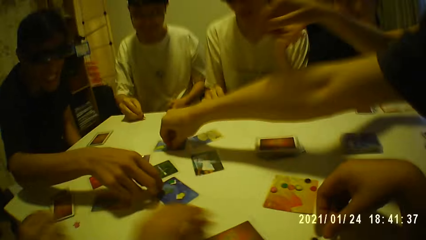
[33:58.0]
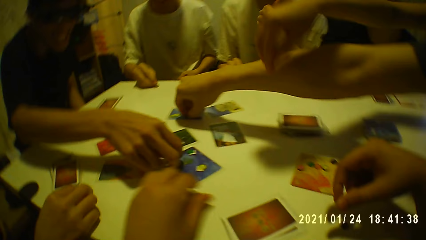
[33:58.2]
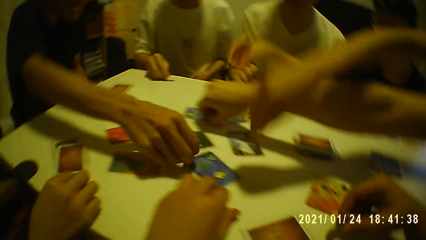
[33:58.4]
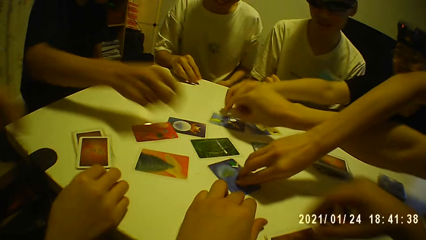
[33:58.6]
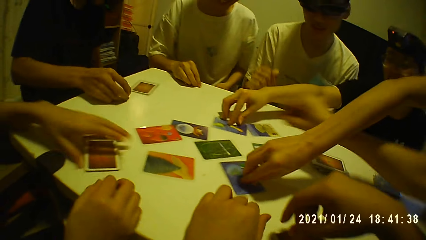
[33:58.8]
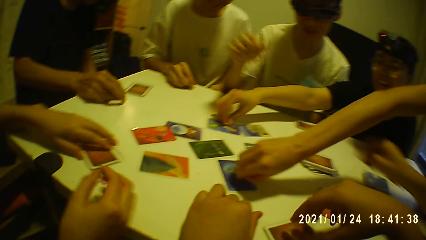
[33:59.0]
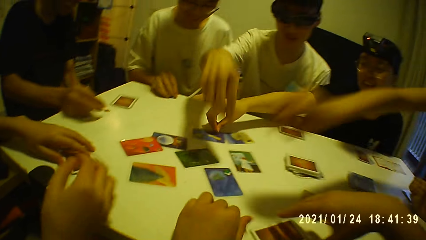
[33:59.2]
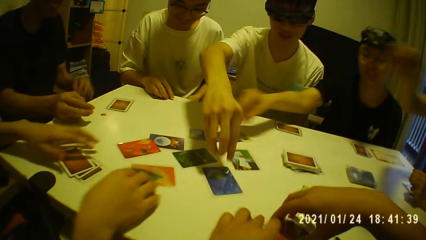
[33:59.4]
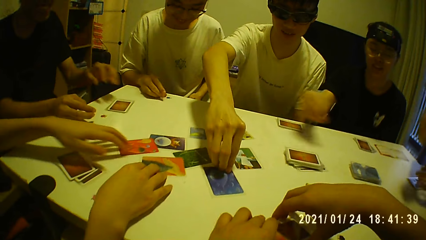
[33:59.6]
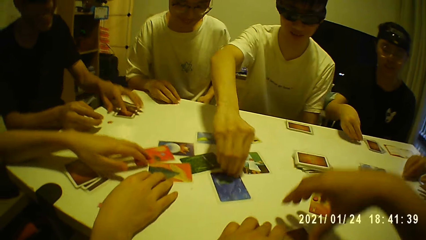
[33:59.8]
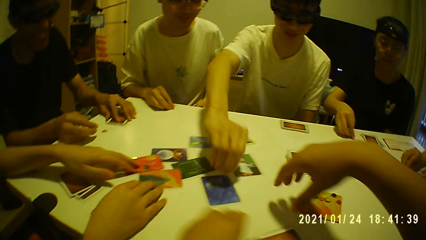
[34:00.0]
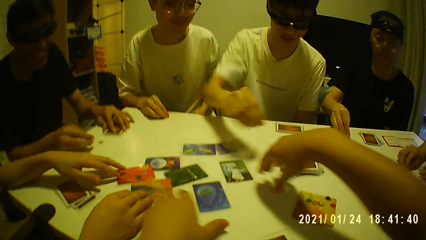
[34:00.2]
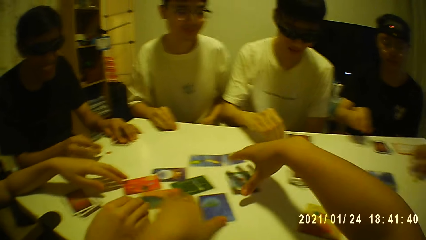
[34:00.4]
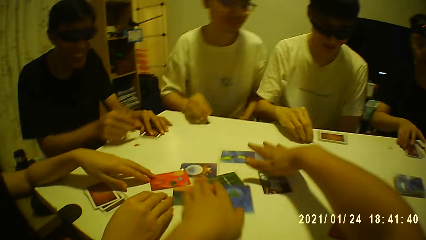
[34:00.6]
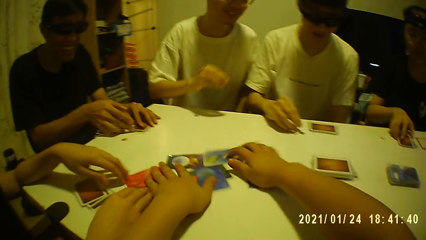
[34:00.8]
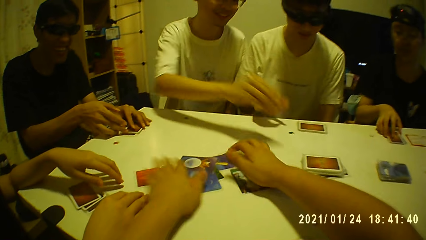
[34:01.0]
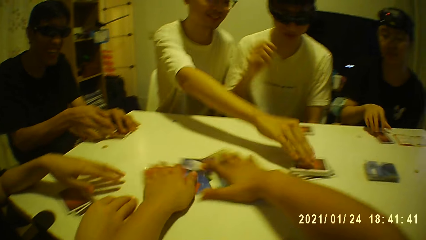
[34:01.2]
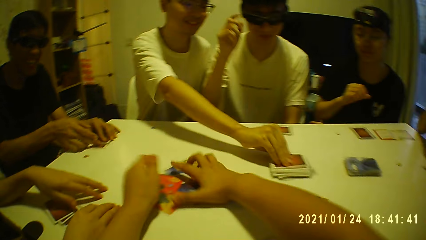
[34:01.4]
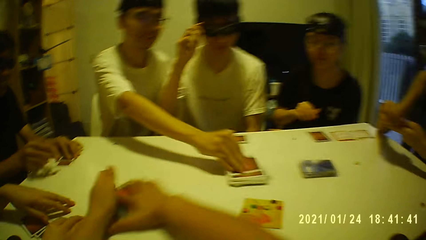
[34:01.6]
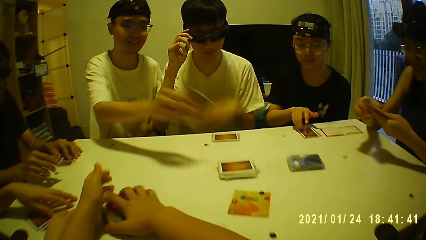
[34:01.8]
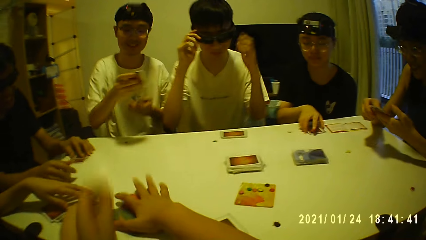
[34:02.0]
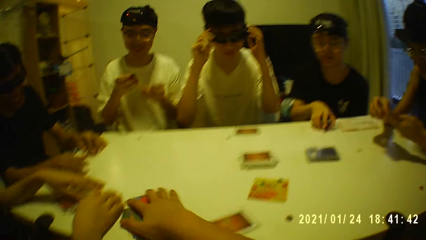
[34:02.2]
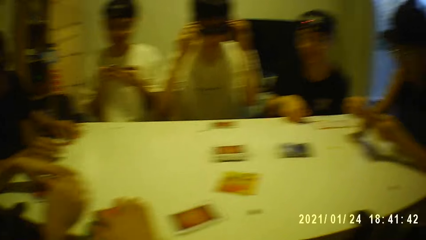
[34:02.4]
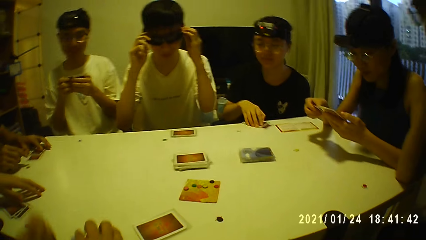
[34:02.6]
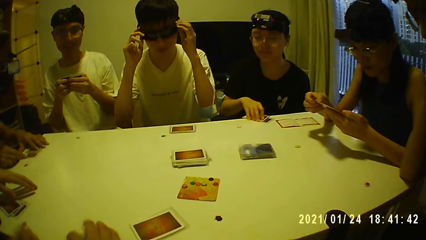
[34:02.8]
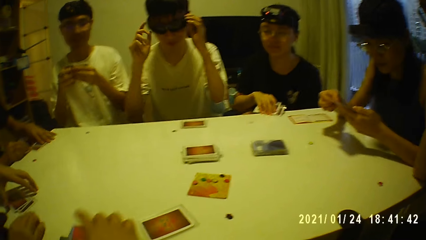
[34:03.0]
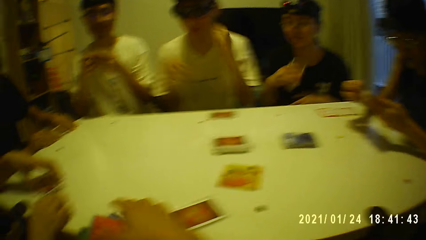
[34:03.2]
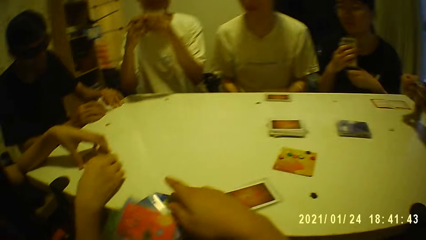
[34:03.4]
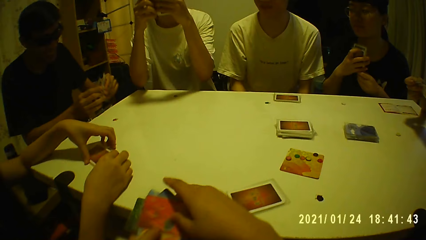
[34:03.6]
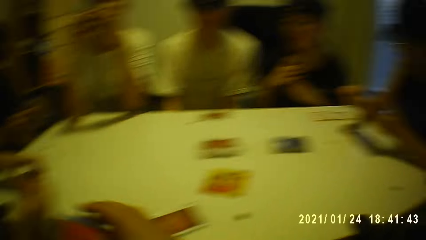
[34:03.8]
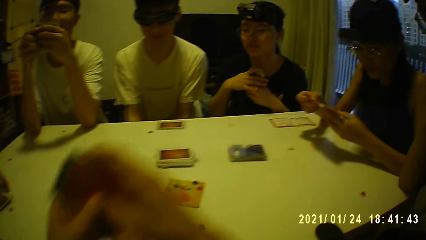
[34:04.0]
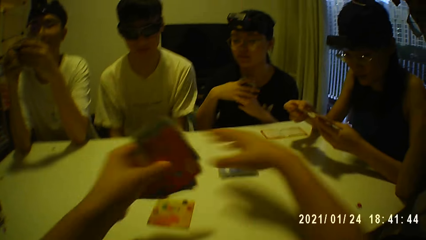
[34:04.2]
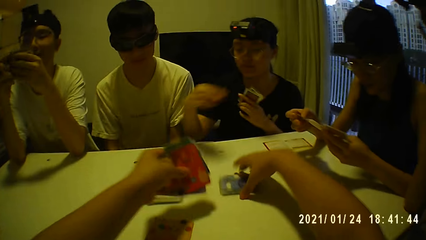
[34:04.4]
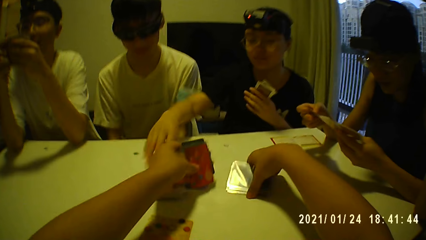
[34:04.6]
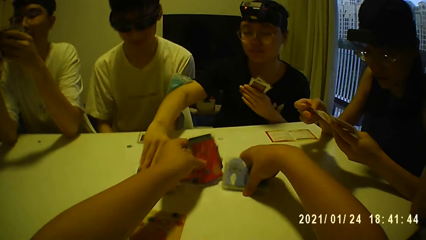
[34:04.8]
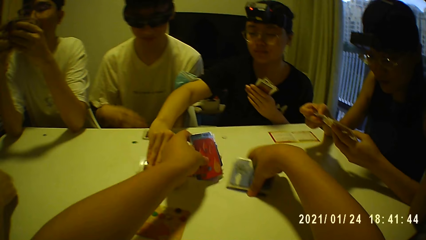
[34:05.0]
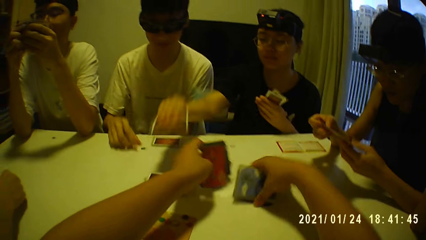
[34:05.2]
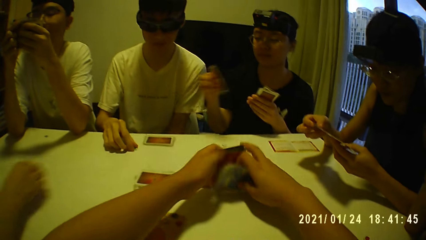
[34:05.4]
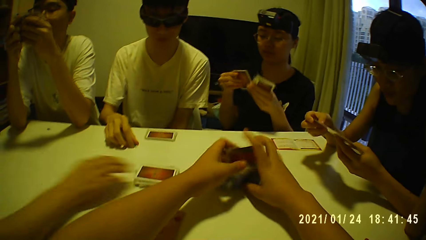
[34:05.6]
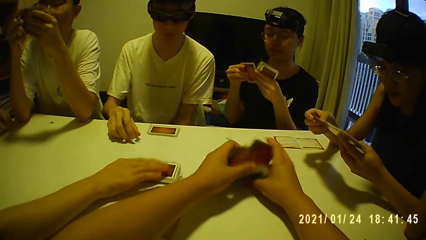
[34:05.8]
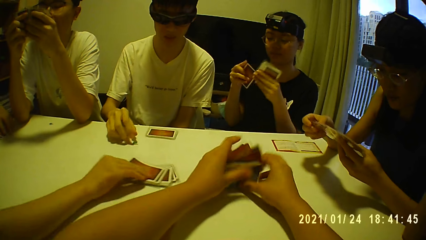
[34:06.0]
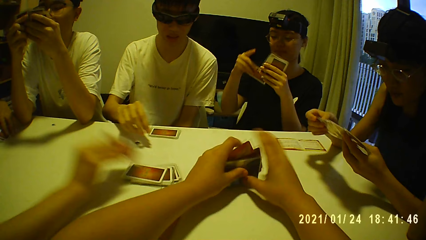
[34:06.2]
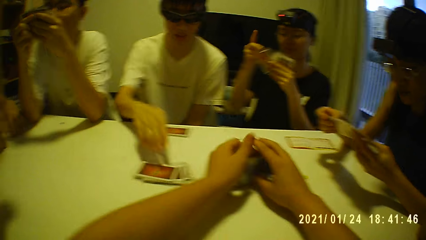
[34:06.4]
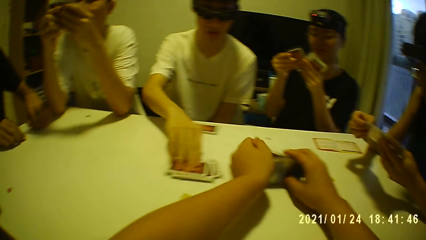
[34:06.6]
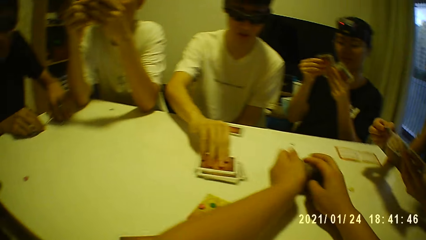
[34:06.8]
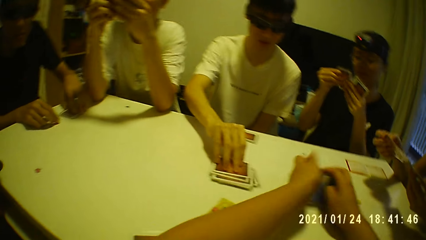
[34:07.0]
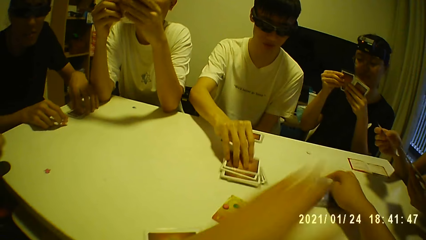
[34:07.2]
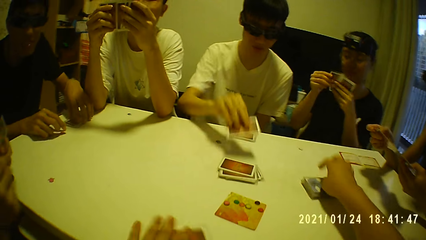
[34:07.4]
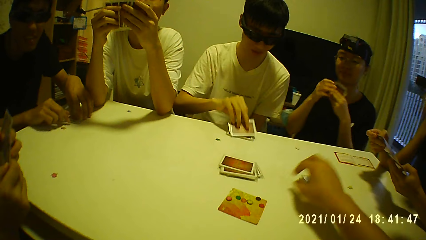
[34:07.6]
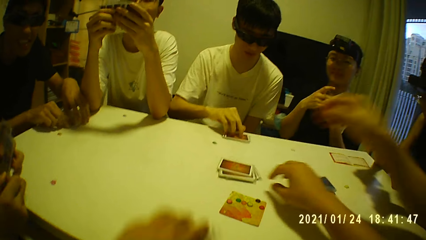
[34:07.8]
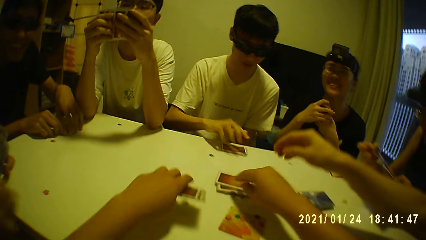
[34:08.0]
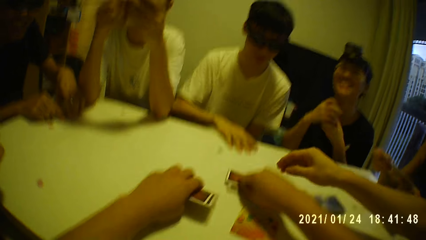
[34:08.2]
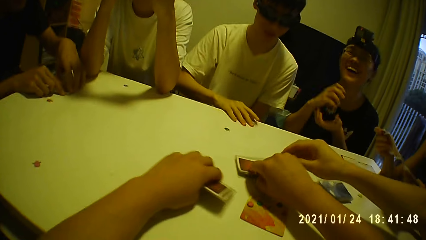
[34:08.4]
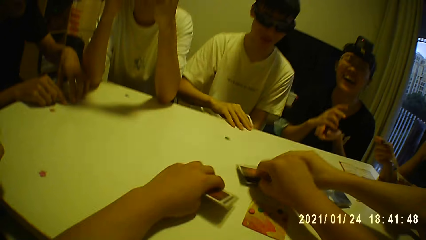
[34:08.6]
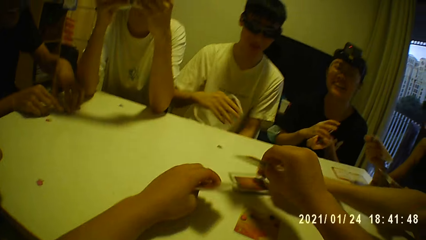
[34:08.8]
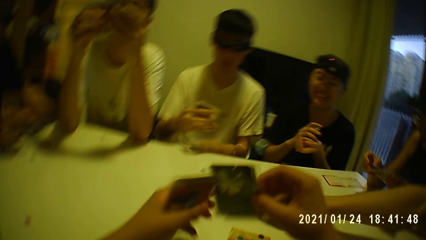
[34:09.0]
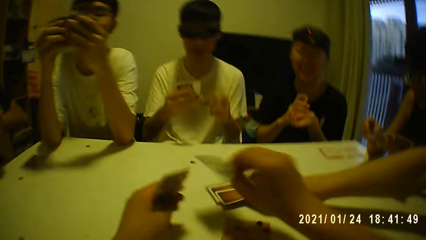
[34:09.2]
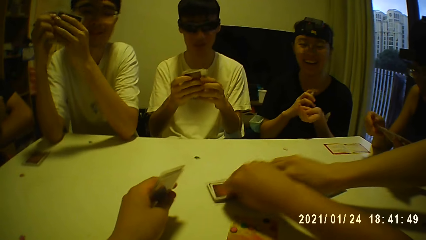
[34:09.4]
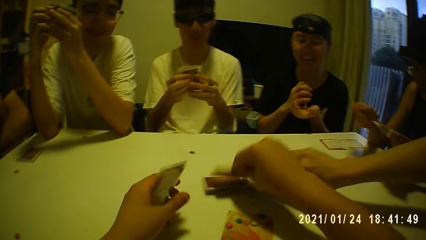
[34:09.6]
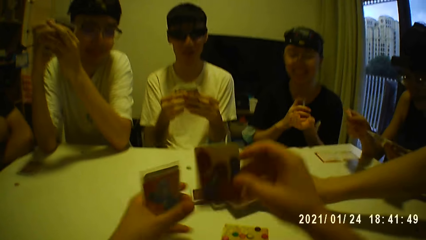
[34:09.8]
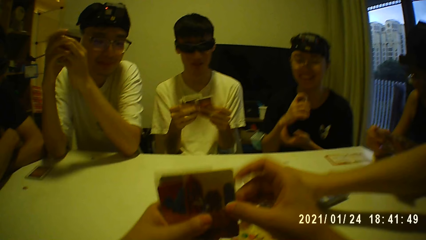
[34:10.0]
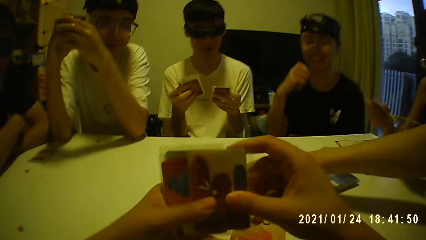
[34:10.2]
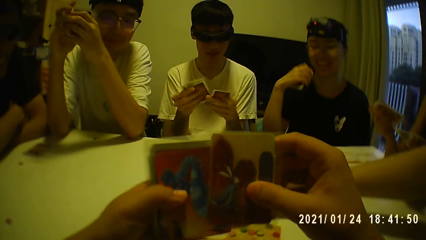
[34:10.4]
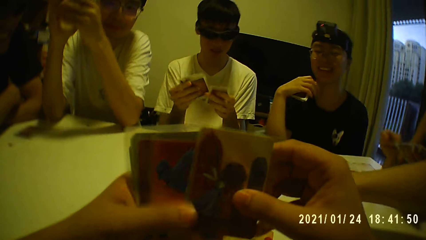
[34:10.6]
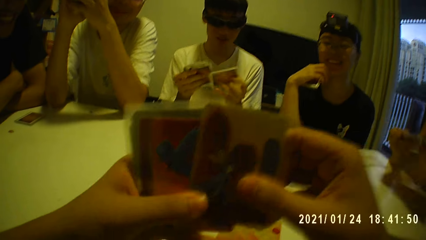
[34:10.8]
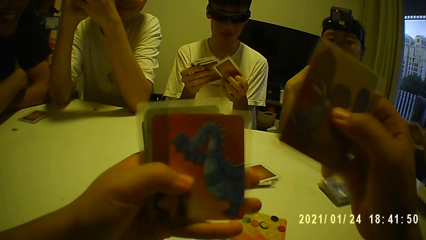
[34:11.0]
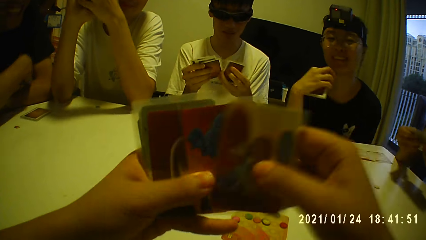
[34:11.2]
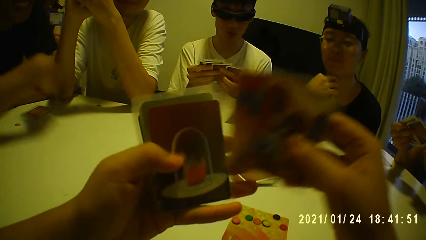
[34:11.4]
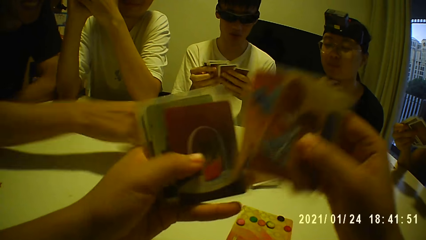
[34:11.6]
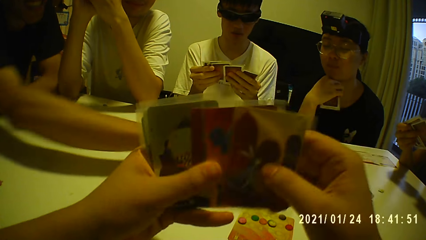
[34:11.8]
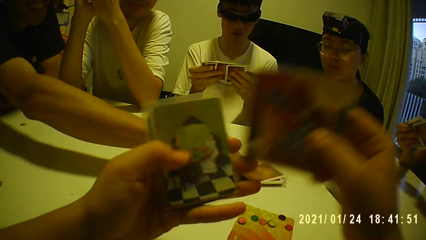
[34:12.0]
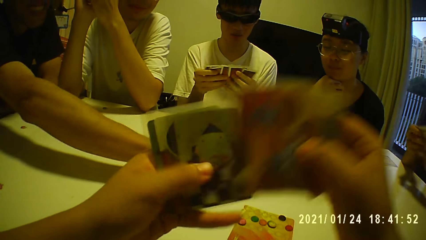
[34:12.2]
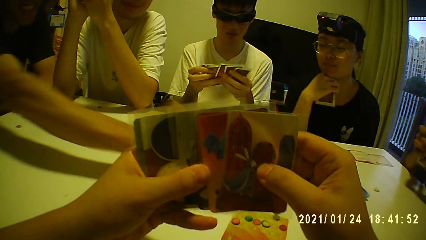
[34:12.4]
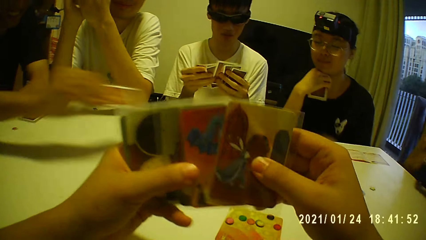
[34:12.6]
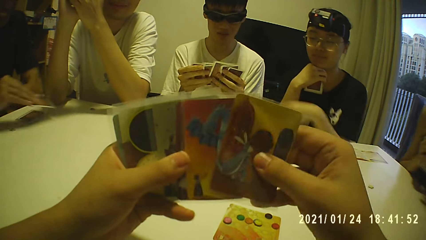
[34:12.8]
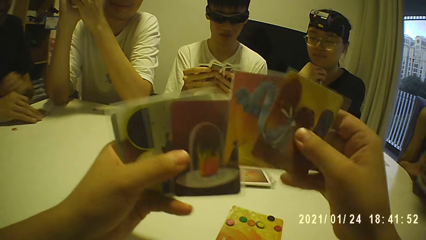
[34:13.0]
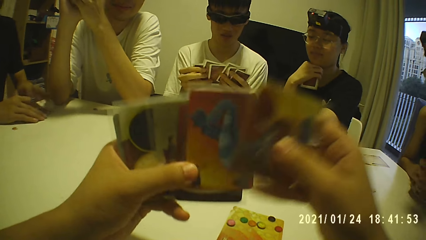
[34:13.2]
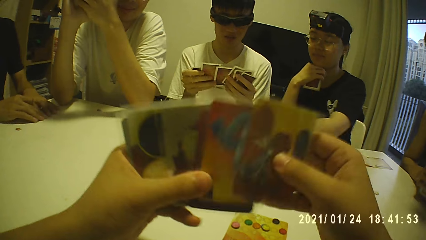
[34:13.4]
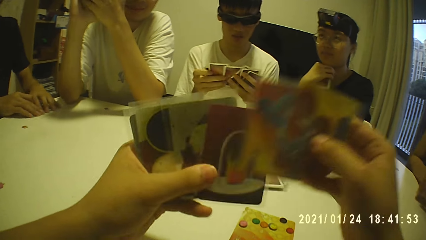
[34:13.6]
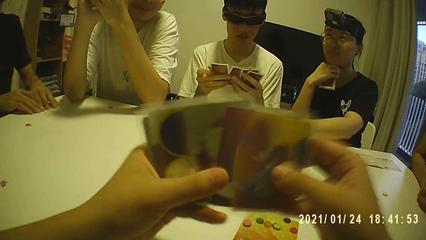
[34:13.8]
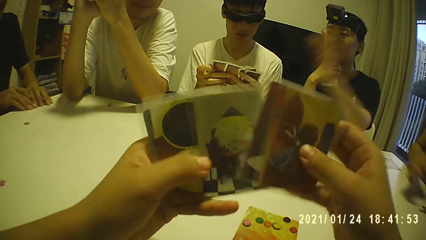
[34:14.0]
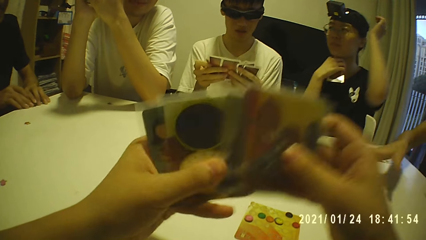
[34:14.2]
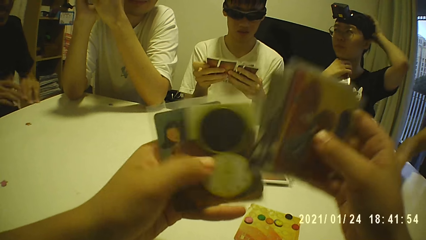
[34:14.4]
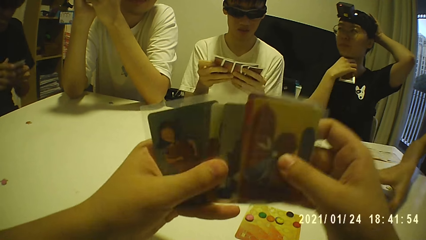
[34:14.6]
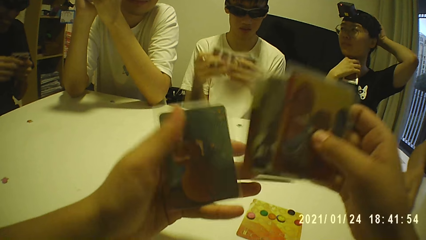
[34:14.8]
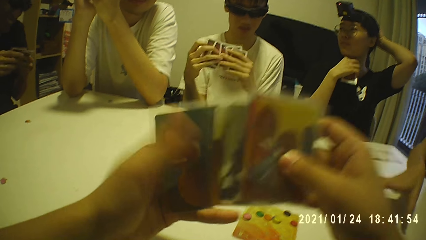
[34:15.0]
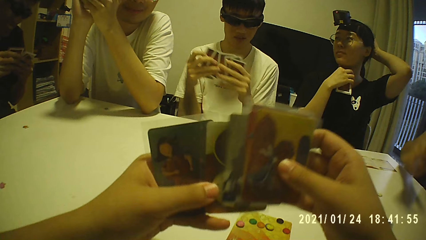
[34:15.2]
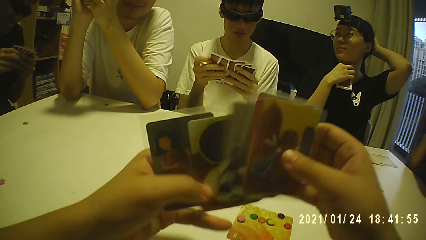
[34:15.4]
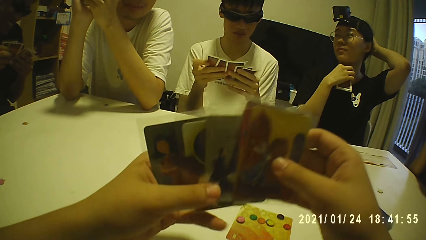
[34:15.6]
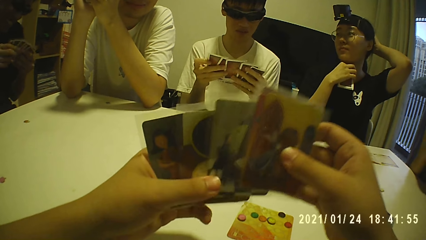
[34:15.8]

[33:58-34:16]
The camera wearer places the game tile in his left hand on the table. A man picks a game tile from the game card on the table with his right hand. The camera wearer picks something. Another man picks a game tile from the game card on the table with his right hand. A woman picks a game tile from the game card on the table with her right hand. The second man places the game tile in his right hand on the table. A third man moves game cards on the table with both hands. The second man places his left hand on a card on the table. Another woman places the game tile in her right hand on the table. The camera wearer moves the game cards on the table with both hands. The second woman places her right hand on a game card on the table. A fourth man raises his right hand to the glasses on his face. The second woman removes her right hand from the game card on the table. A fifth man picks a game card from a stack of cards on the table with his right hand. The first woman examines the cards with both hands. The camera wearer picks the game cards from the table with both hands. The fourth man raises his left hand to the glasses on his face. The second woman picks the cards from the table with her right hand. The fourth man adjusts the glasses on his face with both hands. The fifth man examines the game cards with both hands. The camera wearer picks the game cards from the table with his right hand. The second woman picks a game card from the stack of cards on the table with her right hand. A third woman picks a game card from the stack of game cards on the table with her right hand. The fourth man picks a game card from the stack of game cards on the table with his right hand. He places the game card in his right hand on the stack of cards on the table. The camera wearer picks a game card from the stack of game cards on the table with his right hand. The first man picks a game card from the stack of game cards on the table with his right hand. The camera wearer examines the game cards with both hands. He arranges the cards. The second man picks a game card from the stack of game cards on the table with his right hand. He places the card in his right hand on the stack of cards on the table. He picks the game cards from the table with both hands.
